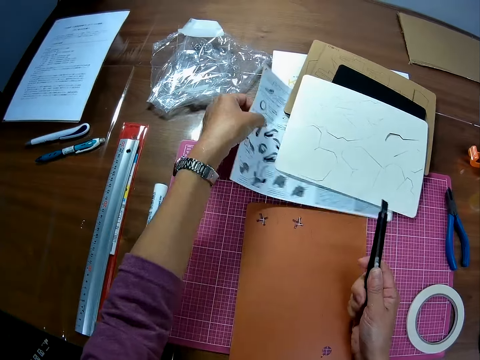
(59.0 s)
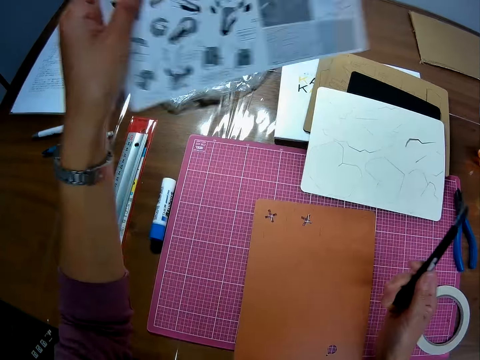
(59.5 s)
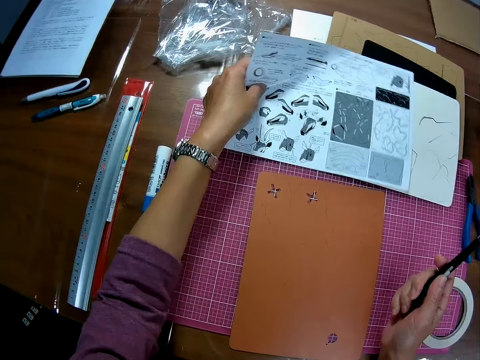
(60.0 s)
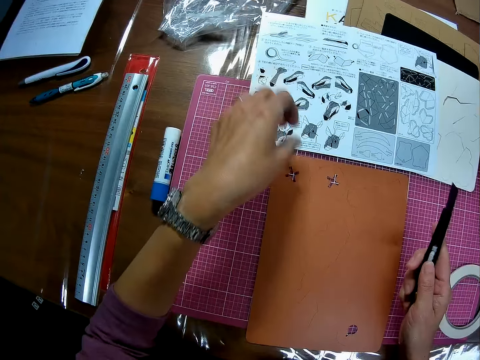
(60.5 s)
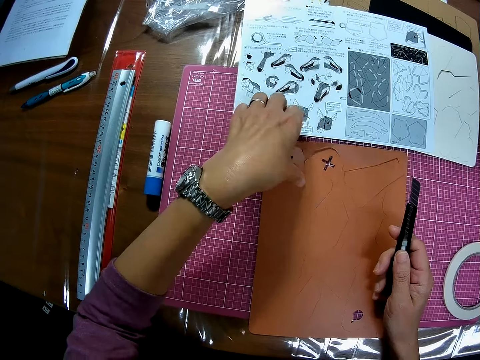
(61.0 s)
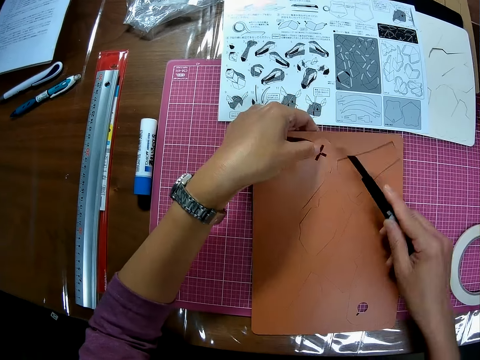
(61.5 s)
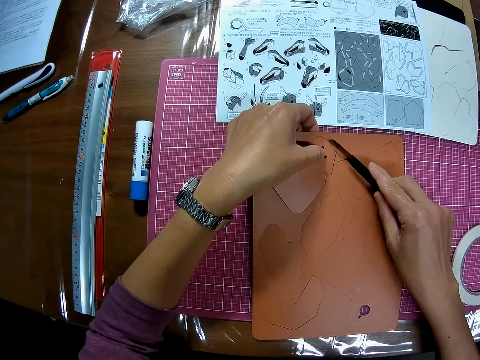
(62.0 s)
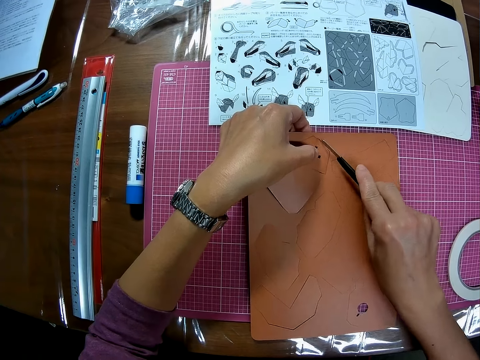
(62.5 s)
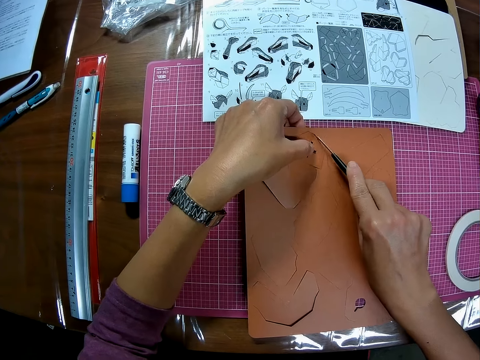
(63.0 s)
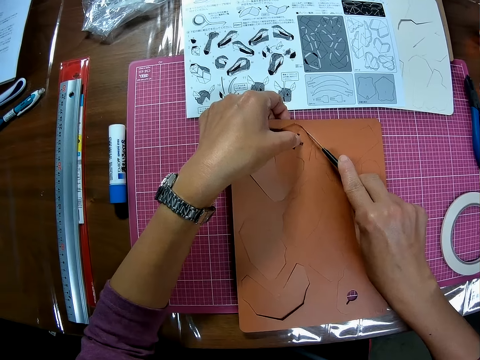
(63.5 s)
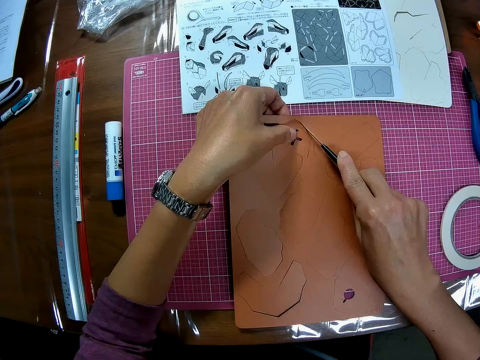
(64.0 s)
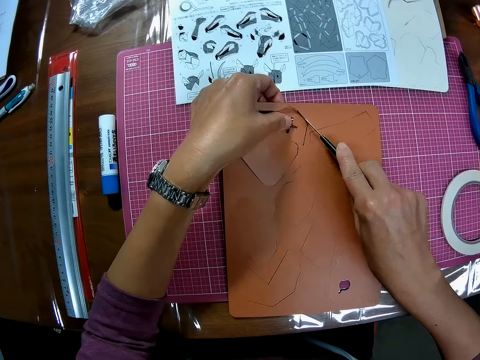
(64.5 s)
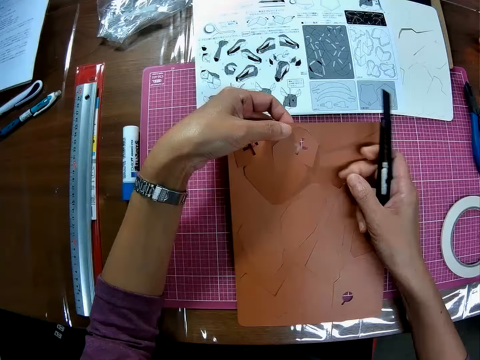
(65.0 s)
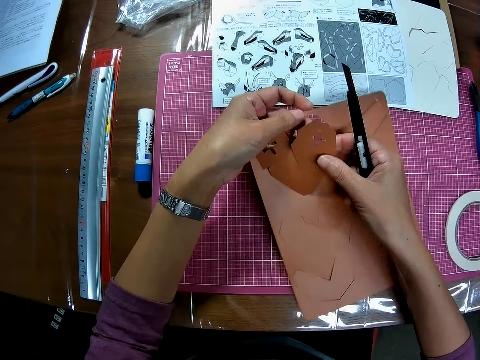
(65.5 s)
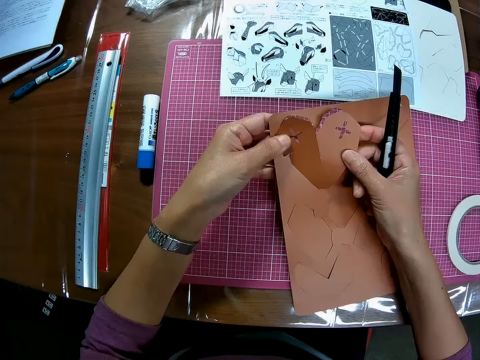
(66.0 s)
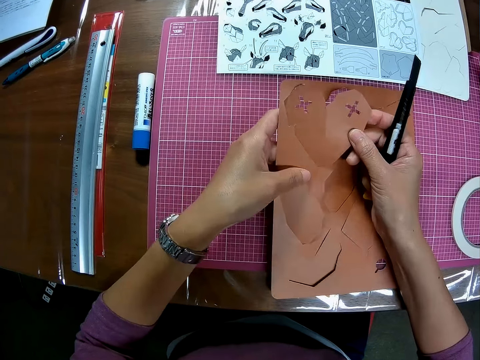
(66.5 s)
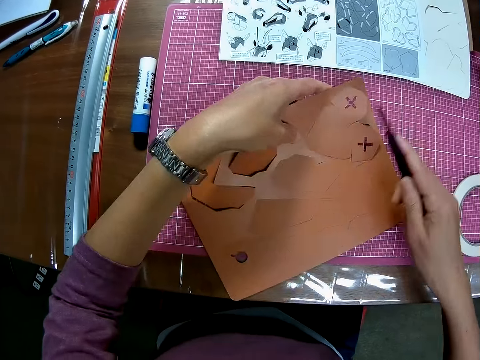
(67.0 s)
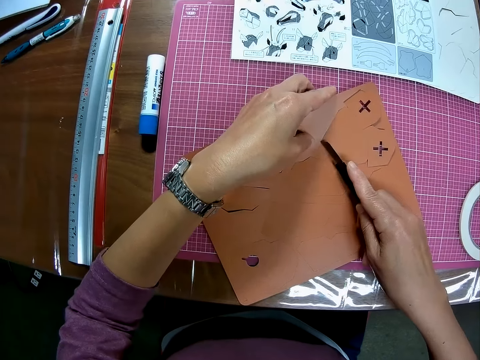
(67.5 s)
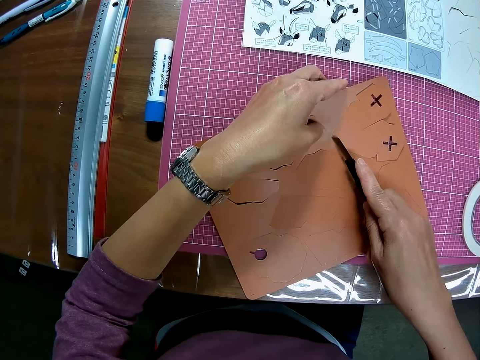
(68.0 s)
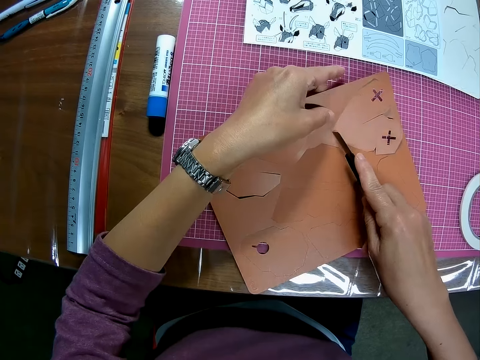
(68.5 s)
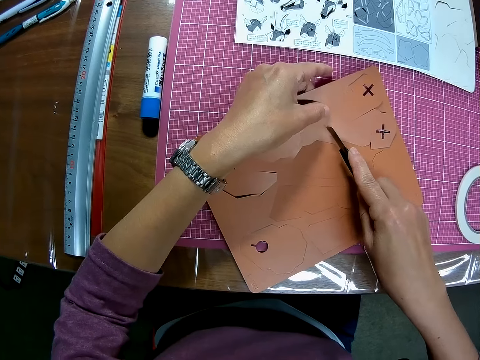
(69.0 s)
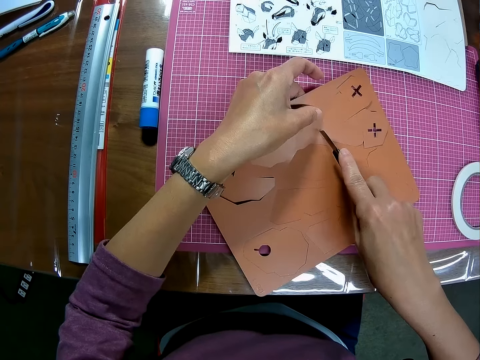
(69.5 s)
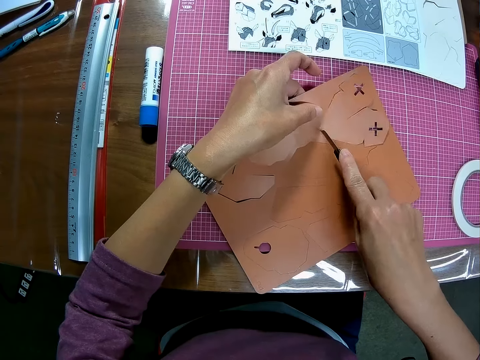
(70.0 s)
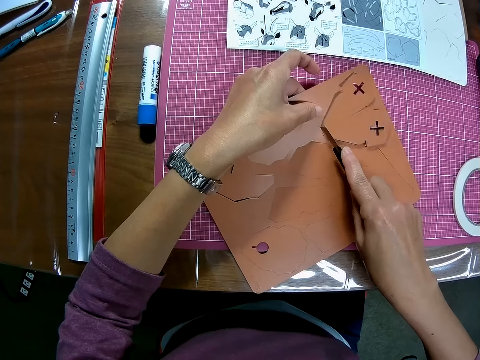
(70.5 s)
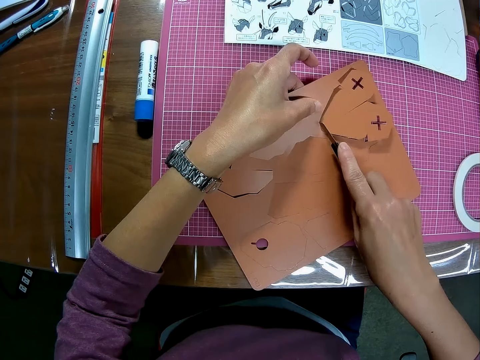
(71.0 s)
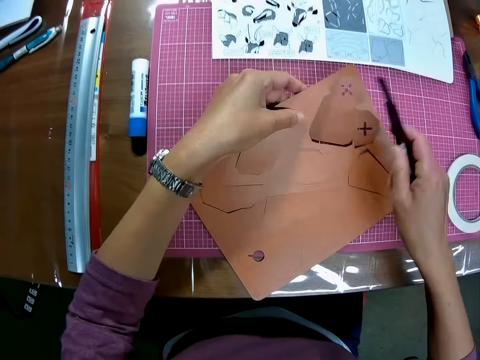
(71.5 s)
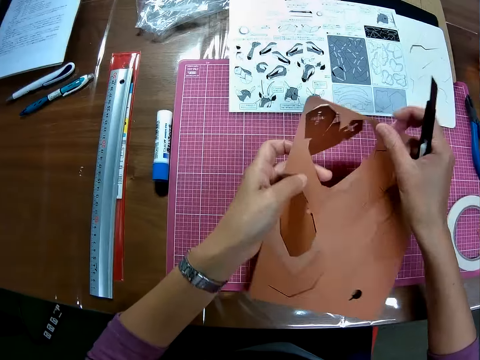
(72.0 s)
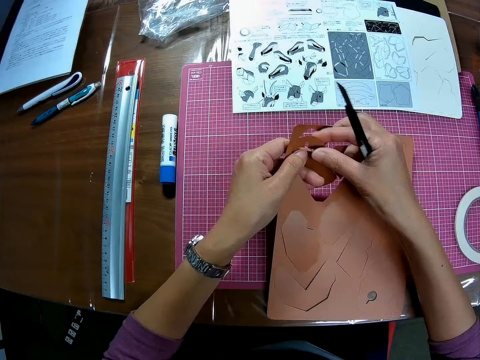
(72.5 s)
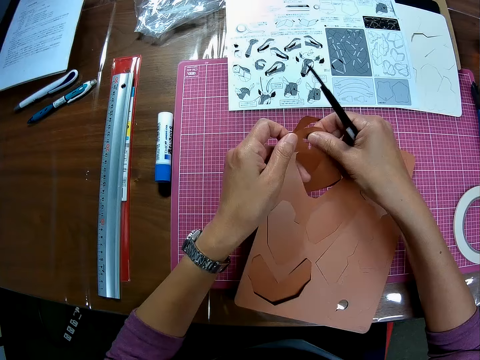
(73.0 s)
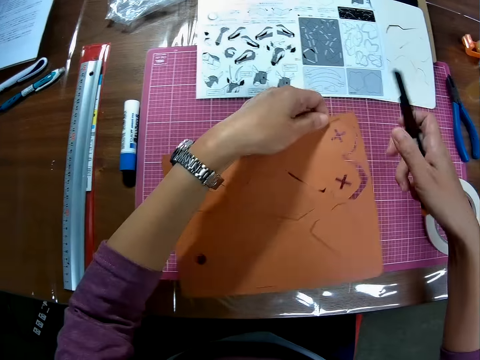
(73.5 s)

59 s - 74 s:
The camera wearer picks the instruction manual under the craft. They drop the instruction manual on the white colored craft. They pick a paper. They cut the brown colored craft with the craft knife.

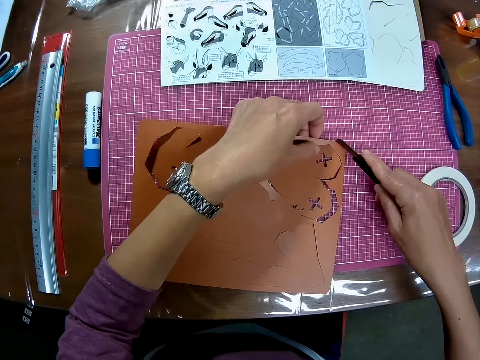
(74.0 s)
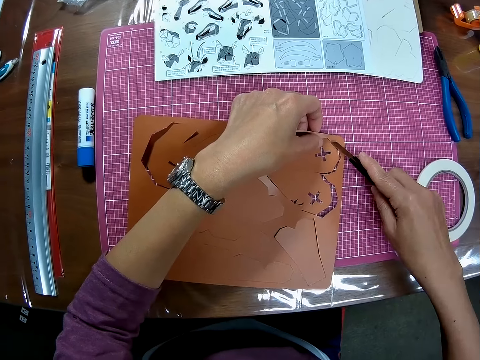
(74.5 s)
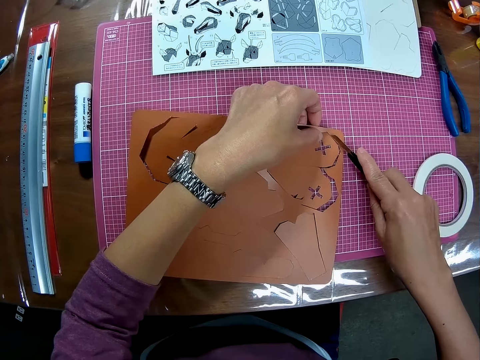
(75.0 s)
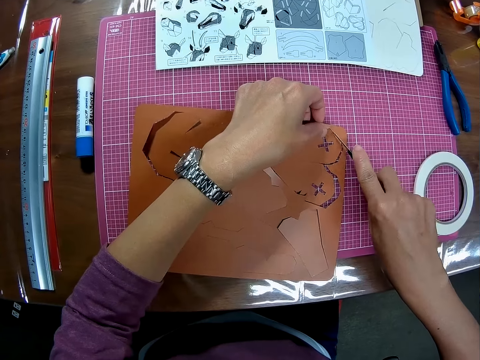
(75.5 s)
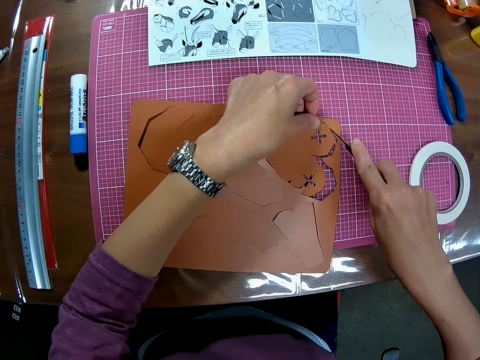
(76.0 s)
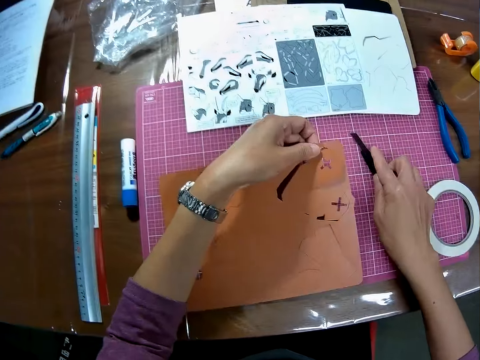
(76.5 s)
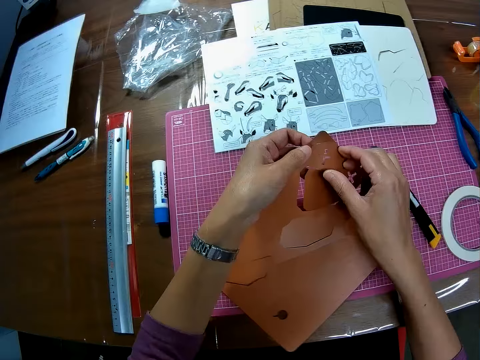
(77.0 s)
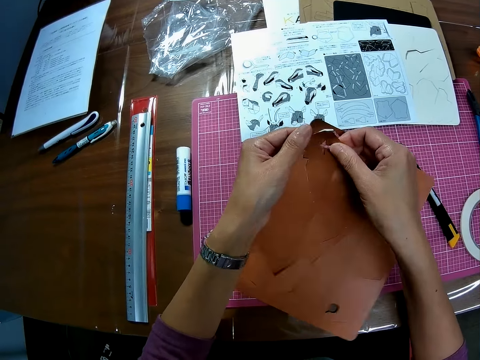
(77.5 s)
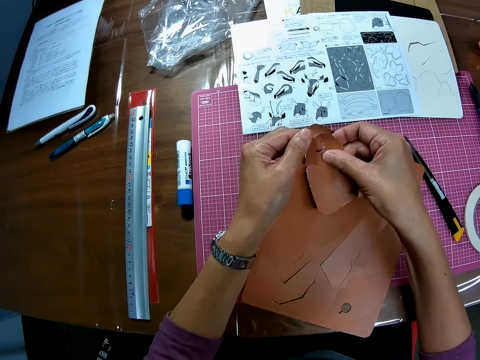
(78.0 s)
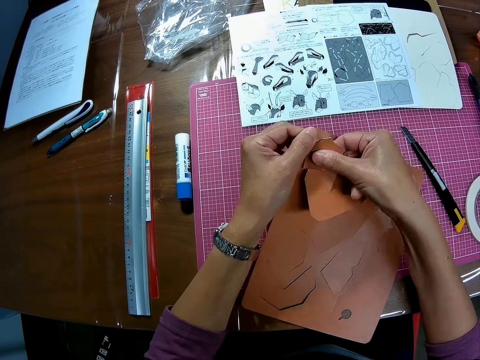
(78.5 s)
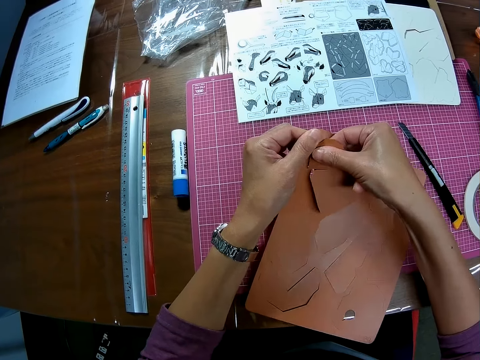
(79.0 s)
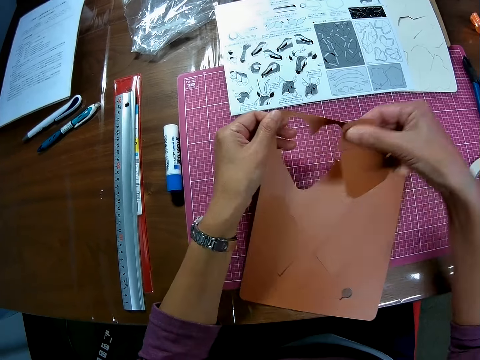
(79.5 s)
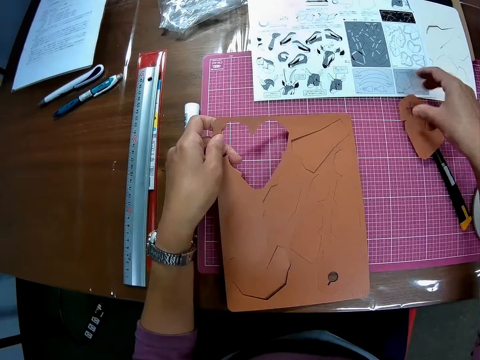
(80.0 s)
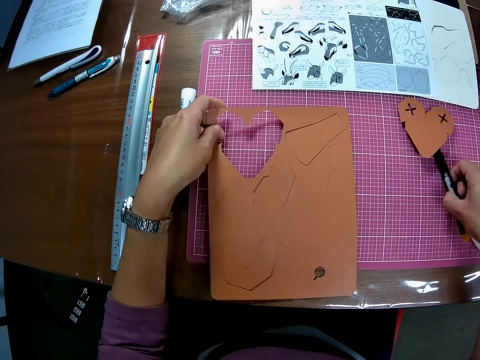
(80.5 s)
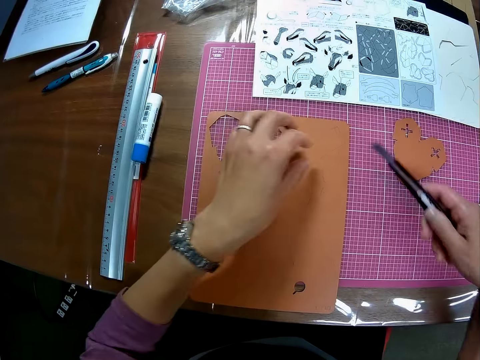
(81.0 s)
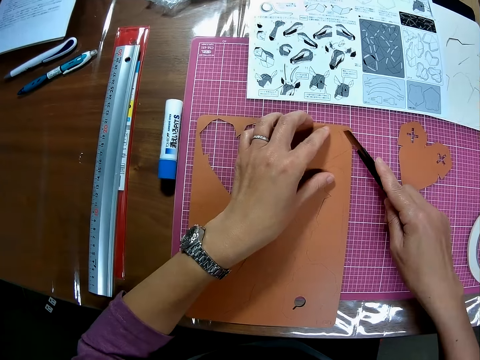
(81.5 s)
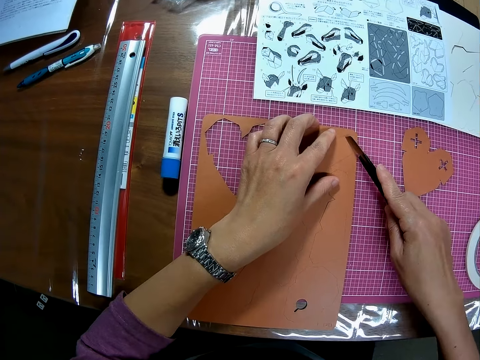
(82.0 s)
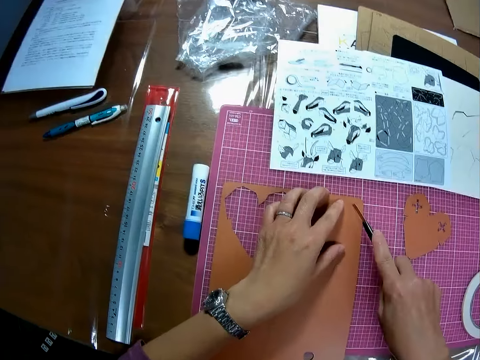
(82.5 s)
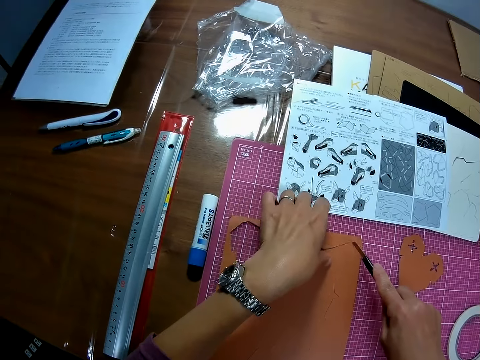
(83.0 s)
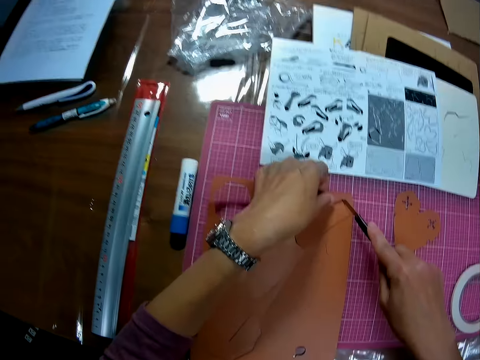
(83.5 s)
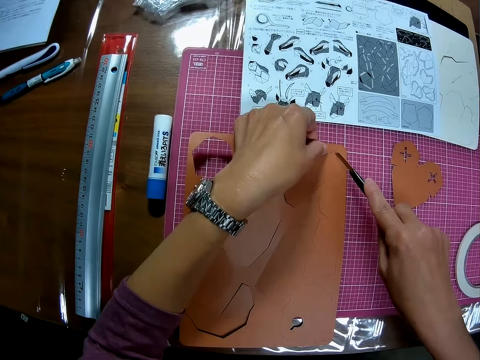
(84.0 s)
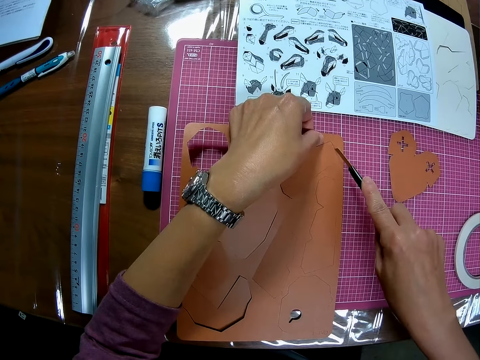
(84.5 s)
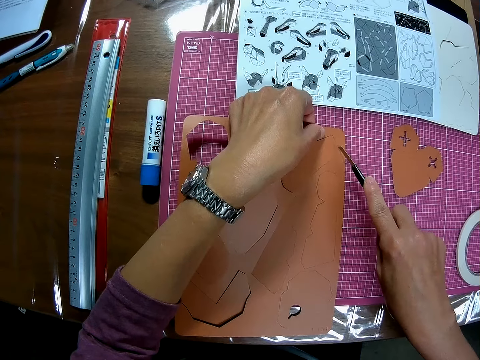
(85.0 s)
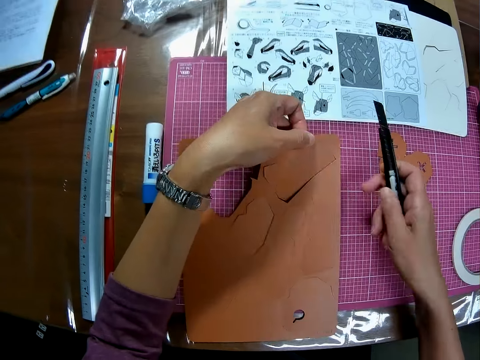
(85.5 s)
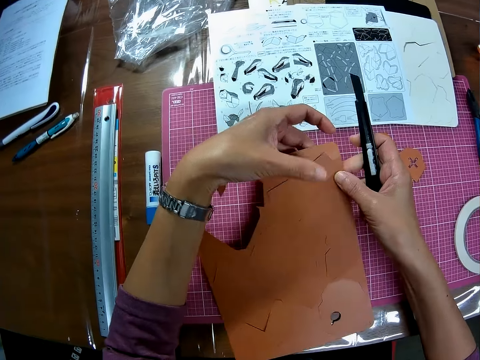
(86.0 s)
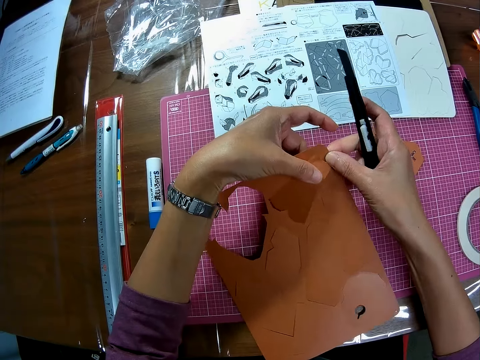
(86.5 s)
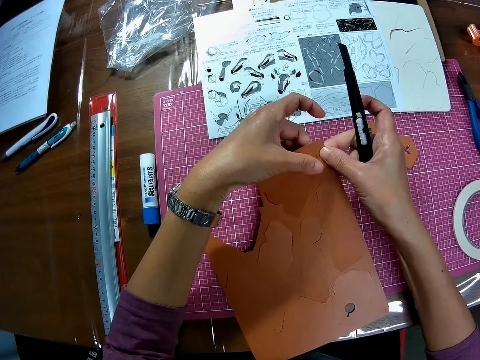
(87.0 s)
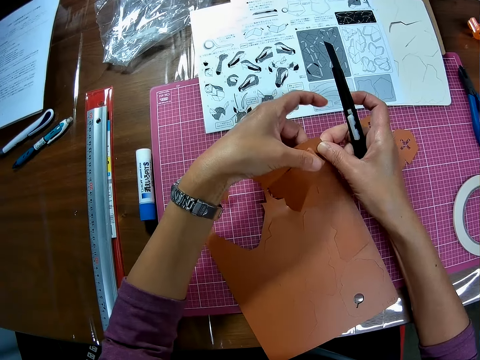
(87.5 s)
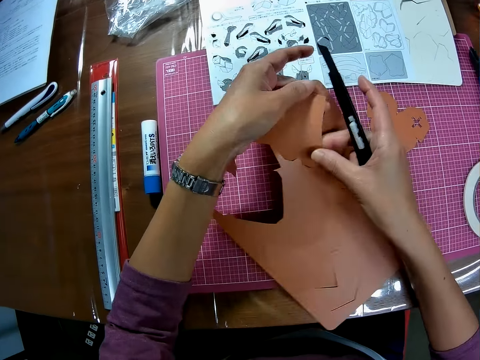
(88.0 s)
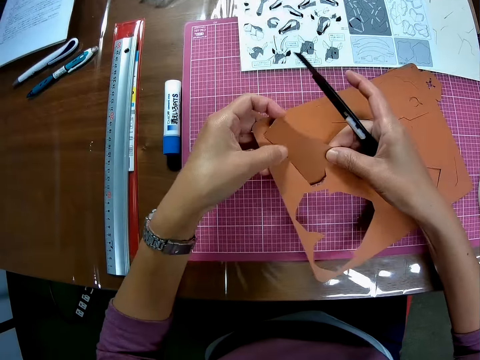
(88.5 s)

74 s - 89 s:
The camera wearer drops the craft knife on the cutting mat. They remove a piece of brown colored craft from the craft. They drop the piece of brown colored craft on the cutting mat. They pick the craft knife from the table. They cut the brown colored craft with the craft knife. They remove the craft knife from the brown colored craft. They touch a piece of craft from the brown colored craft.
